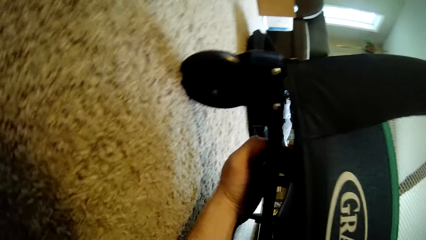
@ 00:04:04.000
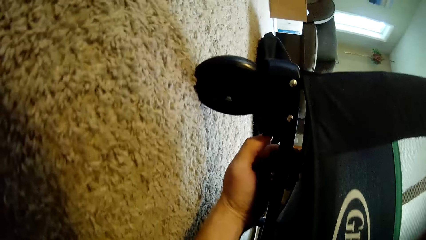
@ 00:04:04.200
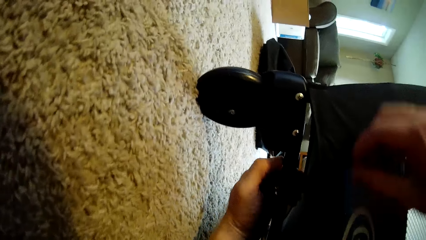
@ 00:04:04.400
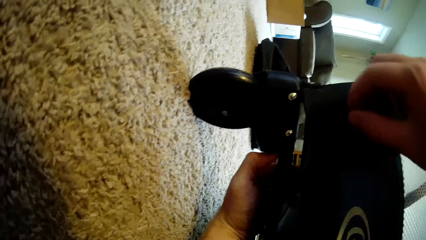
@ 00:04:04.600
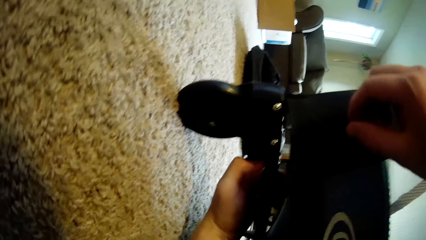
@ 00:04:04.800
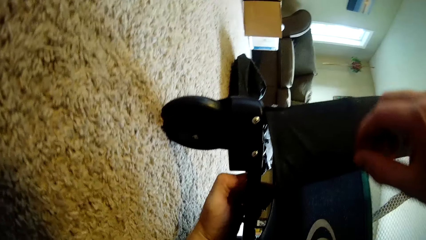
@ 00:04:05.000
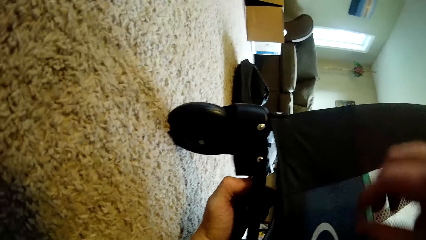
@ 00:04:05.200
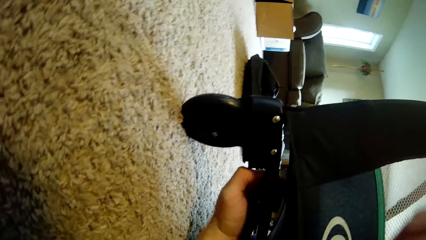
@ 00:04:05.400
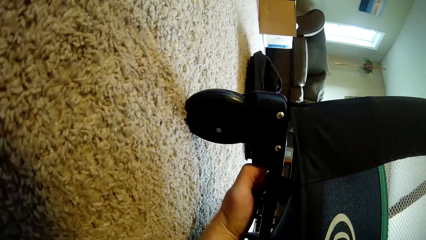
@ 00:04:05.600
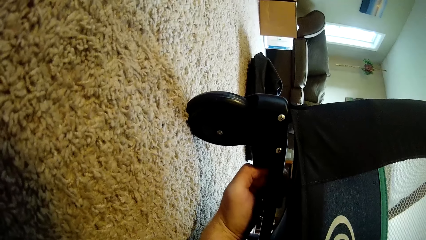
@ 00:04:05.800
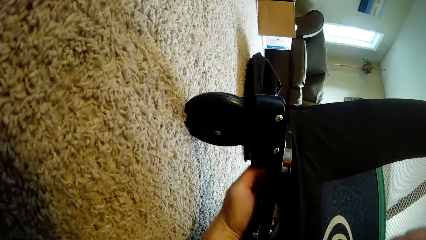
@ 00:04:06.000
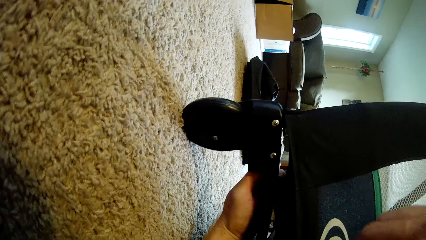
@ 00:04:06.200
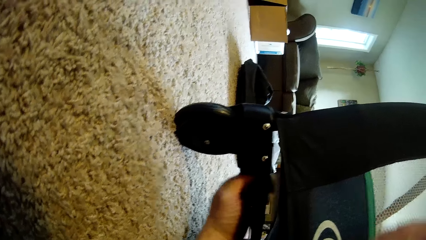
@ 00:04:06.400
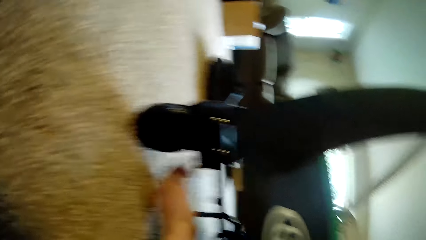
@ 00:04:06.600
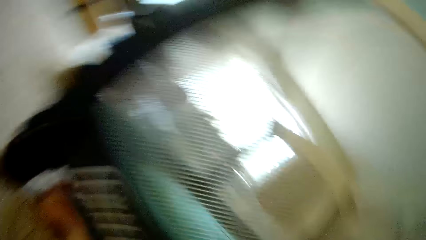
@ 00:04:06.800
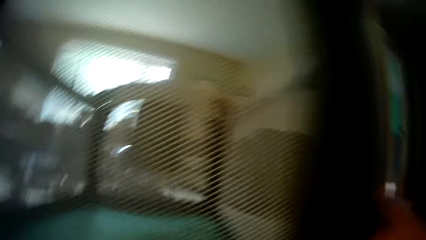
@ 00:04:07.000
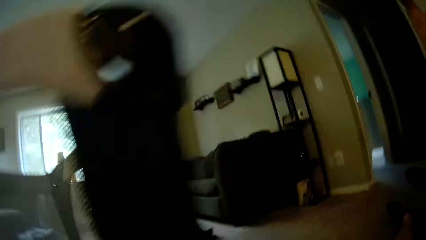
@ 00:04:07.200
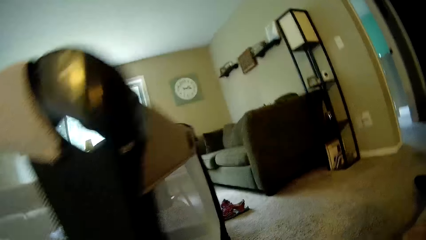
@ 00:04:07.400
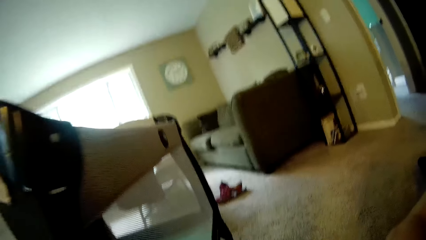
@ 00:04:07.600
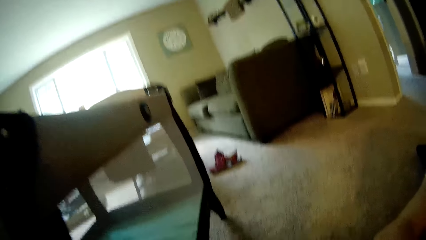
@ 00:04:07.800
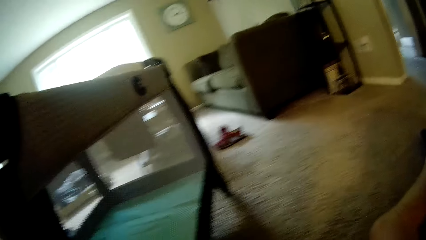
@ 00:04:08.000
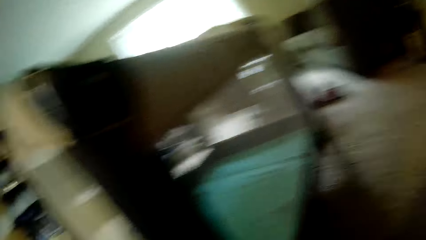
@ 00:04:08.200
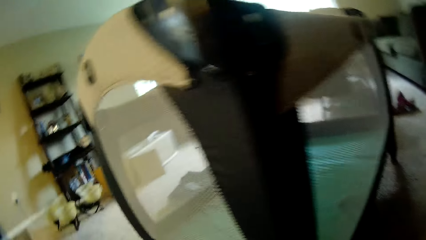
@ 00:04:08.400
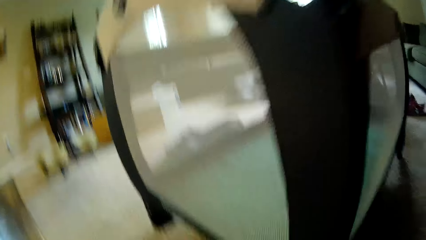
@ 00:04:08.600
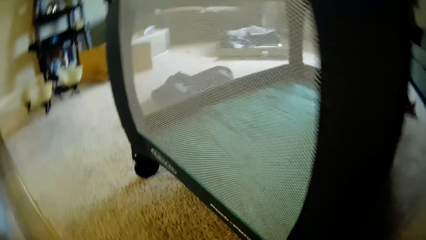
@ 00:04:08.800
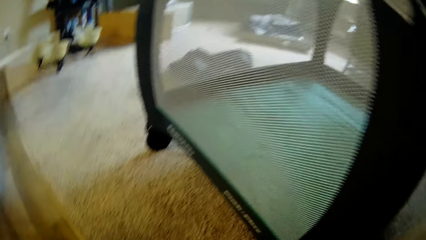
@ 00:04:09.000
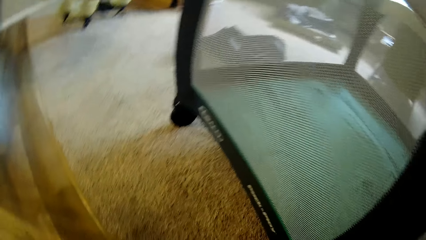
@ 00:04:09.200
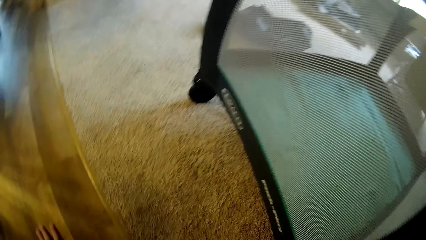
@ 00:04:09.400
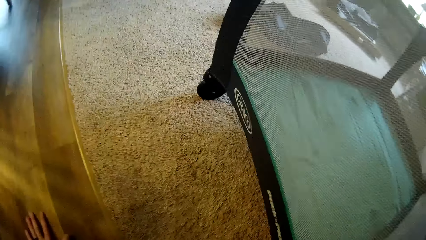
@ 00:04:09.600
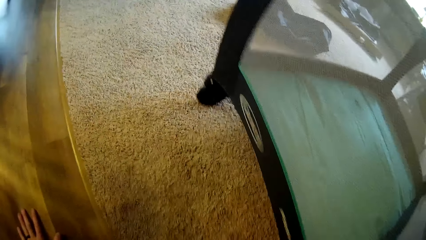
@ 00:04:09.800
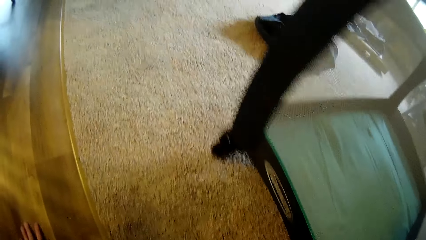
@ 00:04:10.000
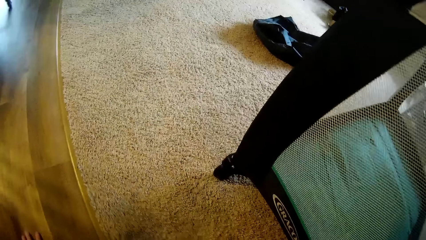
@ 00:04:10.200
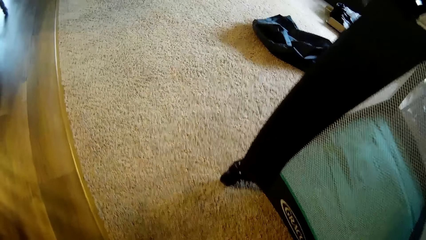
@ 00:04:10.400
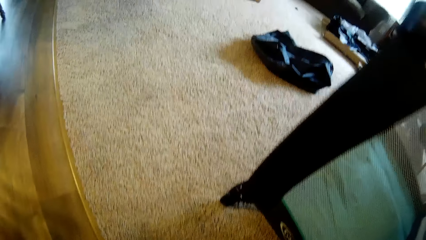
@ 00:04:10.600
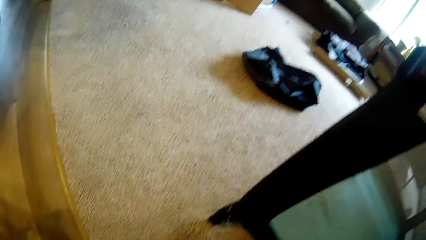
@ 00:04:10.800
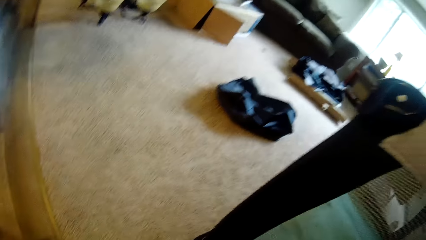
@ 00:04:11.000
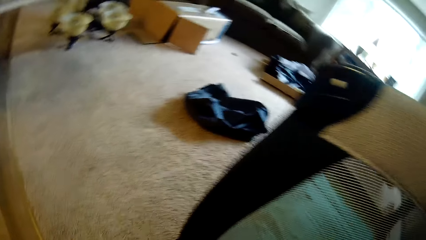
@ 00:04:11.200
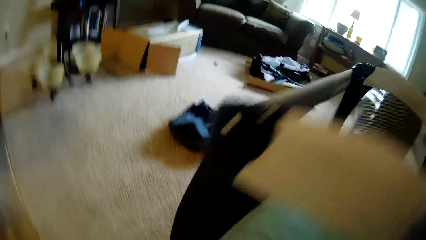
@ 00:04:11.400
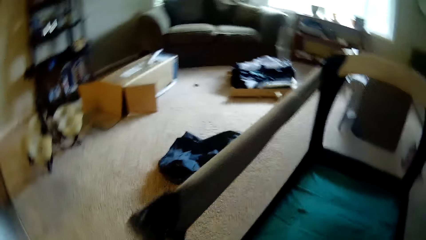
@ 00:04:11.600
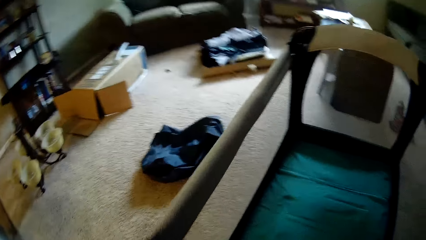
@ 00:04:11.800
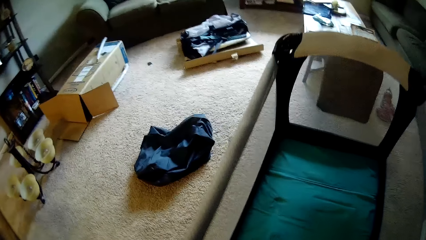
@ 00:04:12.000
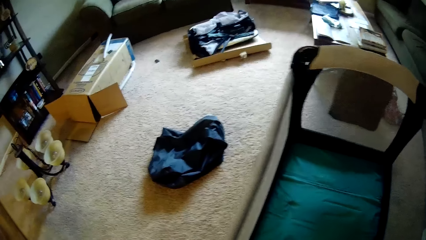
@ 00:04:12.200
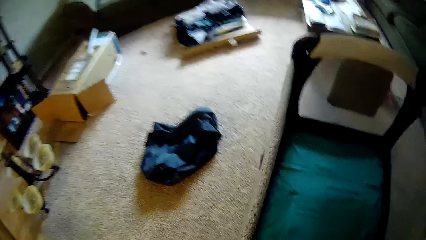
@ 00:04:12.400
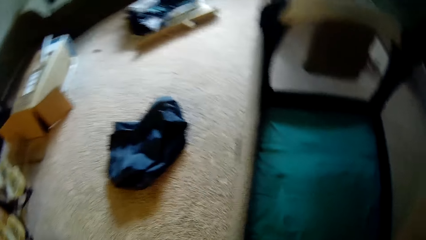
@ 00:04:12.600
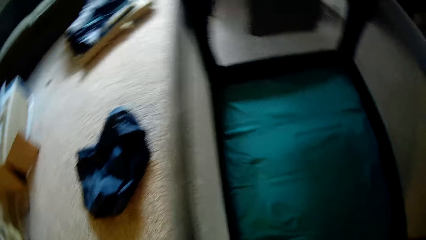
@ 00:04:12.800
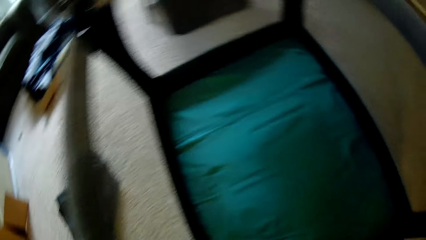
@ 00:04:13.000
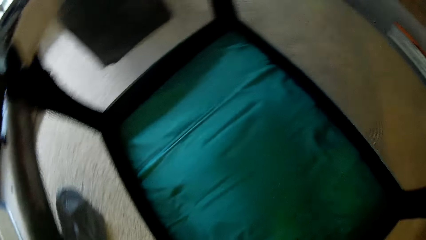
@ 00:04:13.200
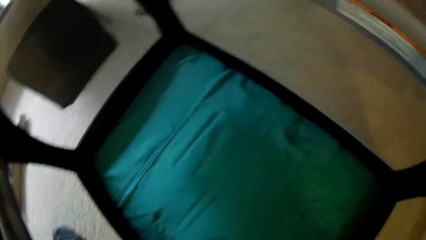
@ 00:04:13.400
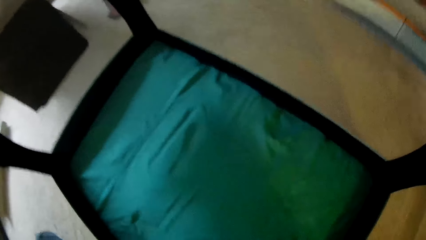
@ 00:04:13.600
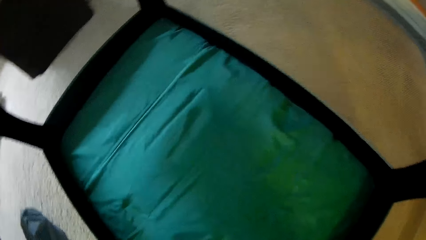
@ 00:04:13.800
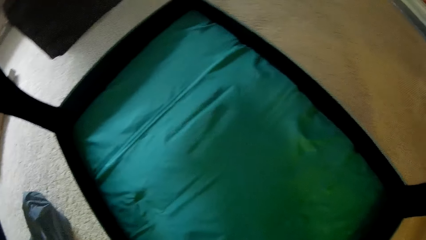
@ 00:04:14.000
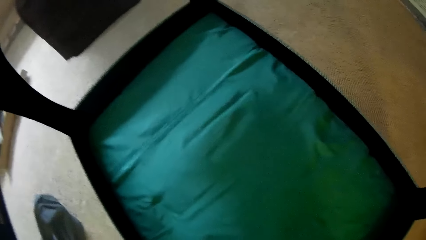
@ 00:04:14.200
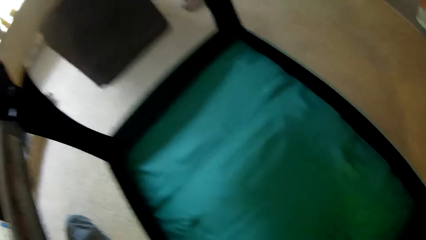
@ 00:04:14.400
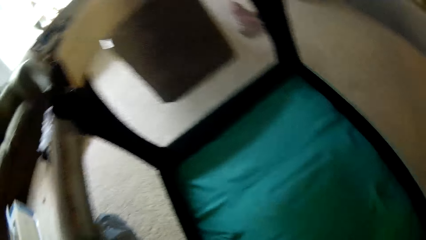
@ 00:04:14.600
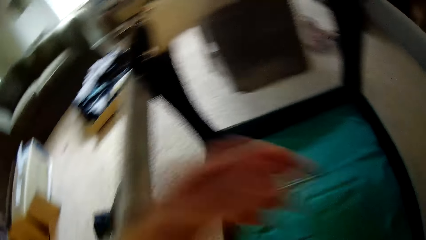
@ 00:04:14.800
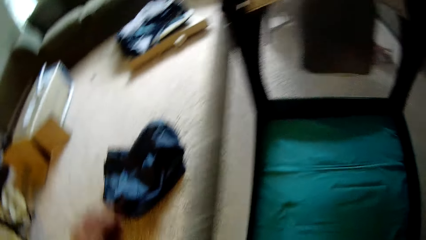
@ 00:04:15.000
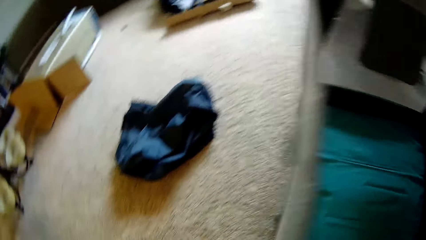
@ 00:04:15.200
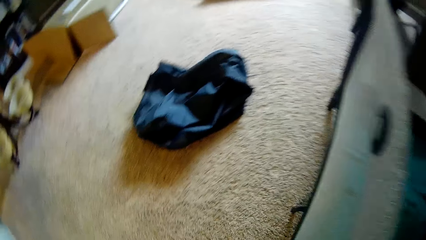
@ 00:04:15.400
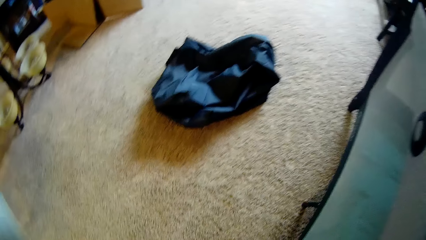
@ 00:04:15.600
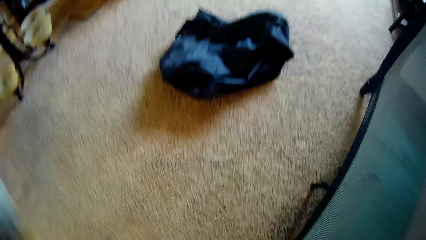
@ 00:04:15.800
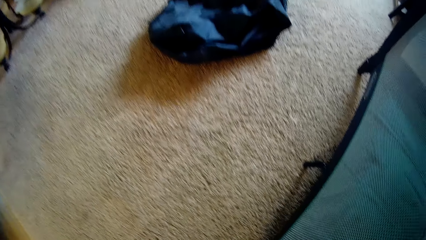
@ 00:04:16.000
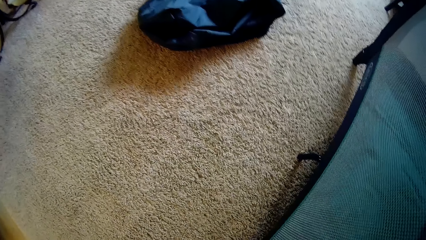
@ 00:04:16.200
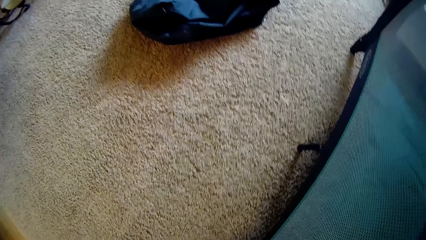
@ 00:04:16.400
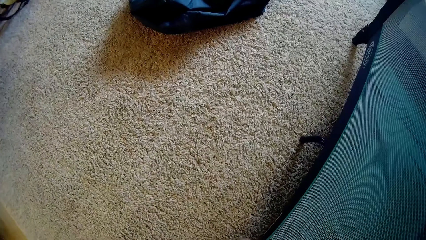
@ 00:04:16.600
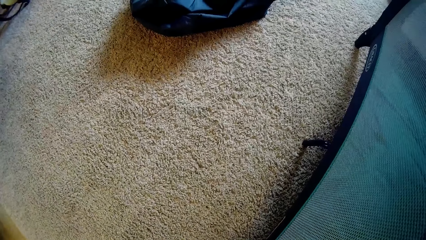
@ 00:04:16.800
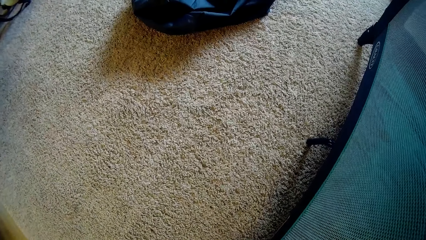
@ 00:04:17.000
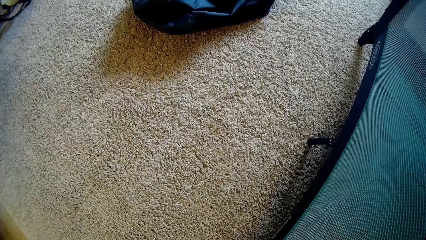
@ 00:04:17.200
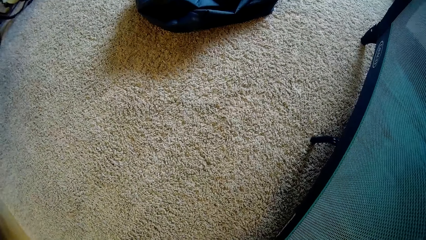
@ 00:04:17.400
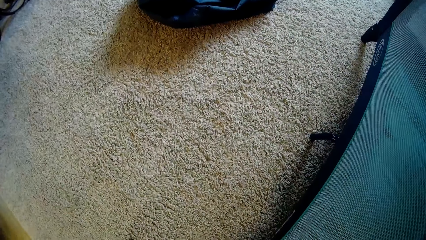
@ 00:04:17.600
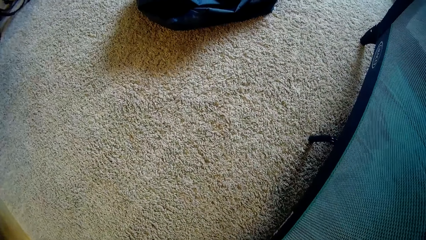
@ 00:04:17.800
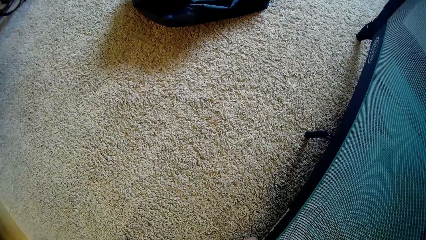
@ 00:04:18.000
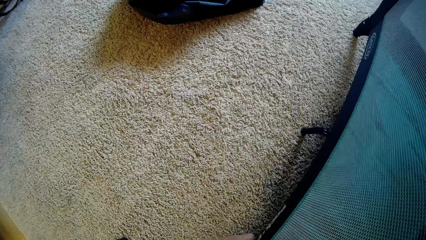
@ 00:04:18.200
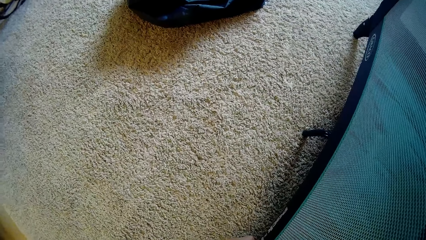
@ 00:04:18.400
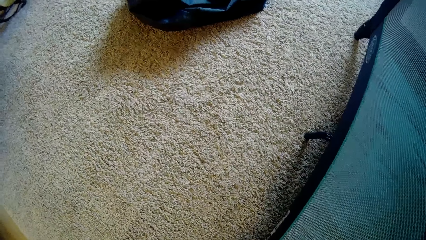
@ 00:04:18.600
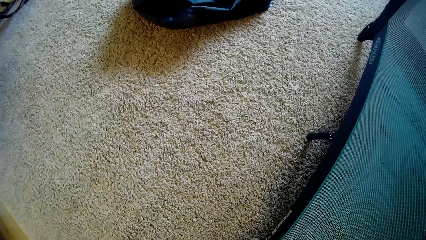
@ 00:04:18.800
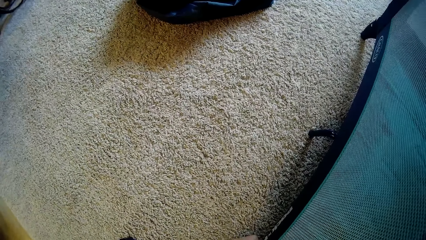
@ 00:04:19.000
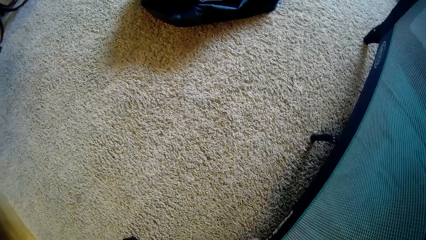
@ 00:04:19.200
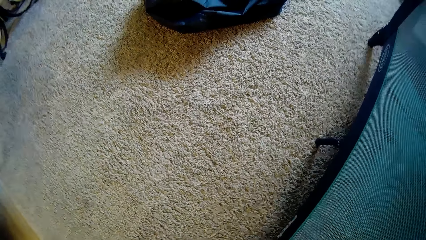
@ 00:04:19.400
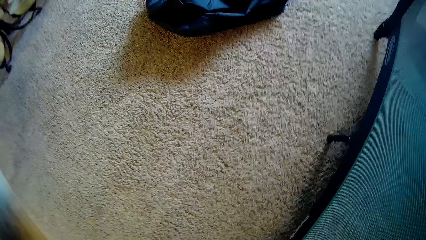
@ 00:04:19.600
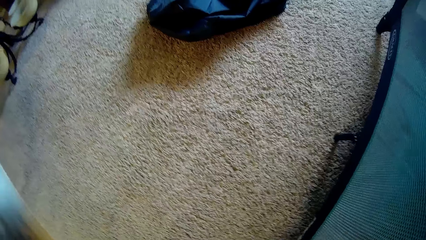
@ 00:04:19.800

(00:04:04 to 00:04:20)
The camera wearer moves the baby cot. They look at the baby cot.
